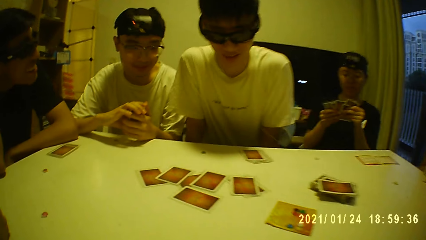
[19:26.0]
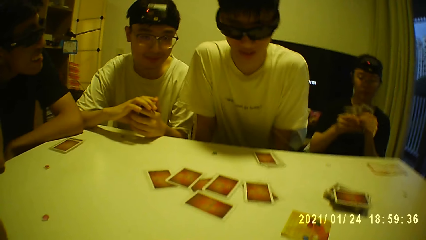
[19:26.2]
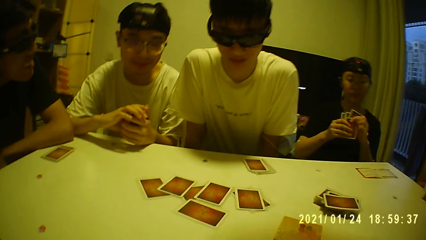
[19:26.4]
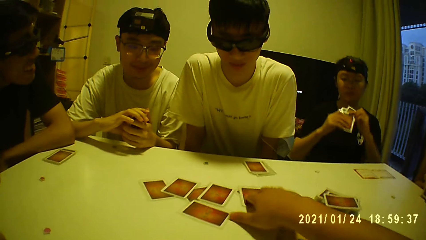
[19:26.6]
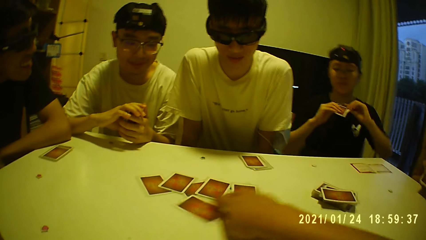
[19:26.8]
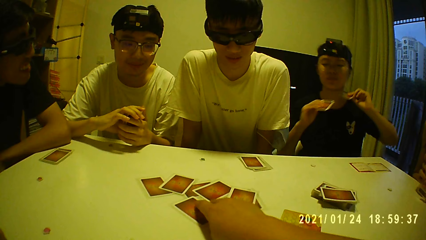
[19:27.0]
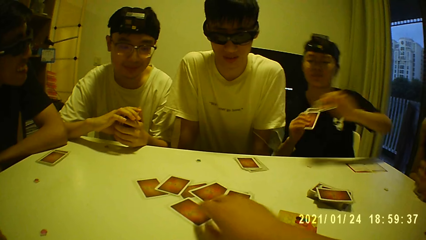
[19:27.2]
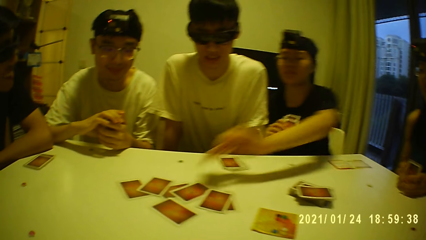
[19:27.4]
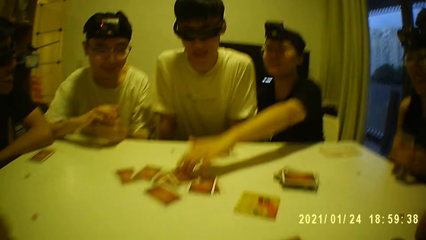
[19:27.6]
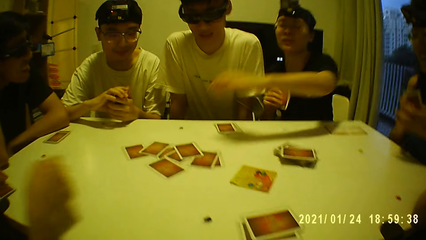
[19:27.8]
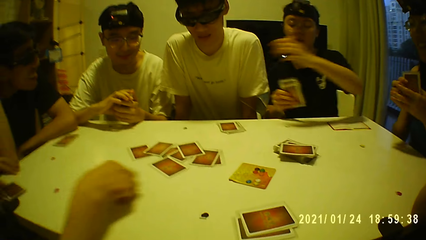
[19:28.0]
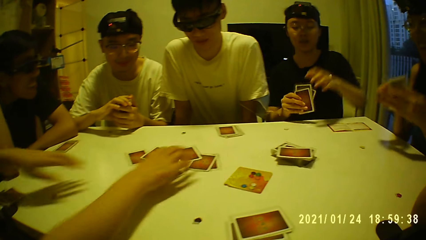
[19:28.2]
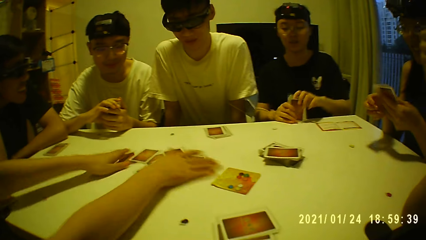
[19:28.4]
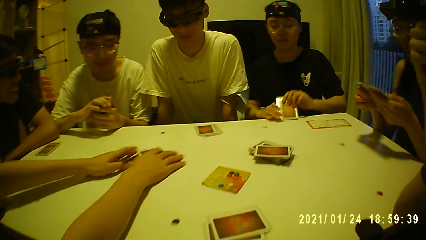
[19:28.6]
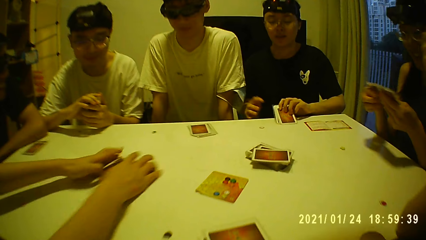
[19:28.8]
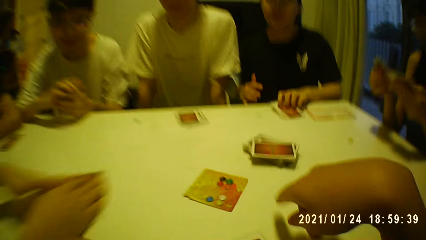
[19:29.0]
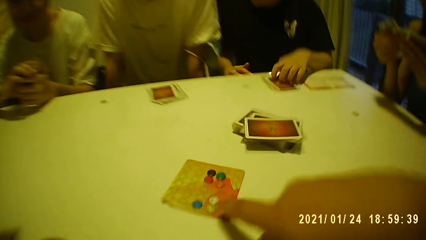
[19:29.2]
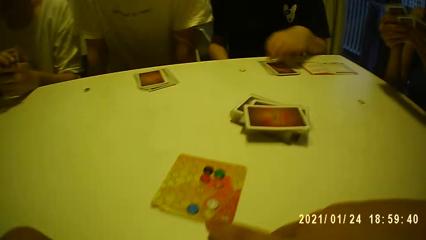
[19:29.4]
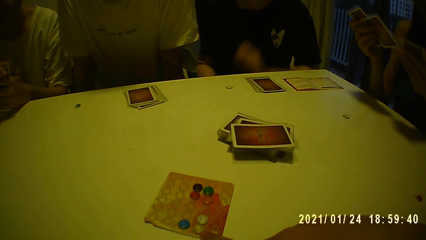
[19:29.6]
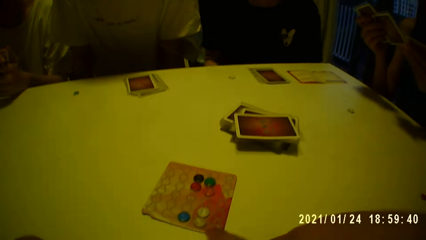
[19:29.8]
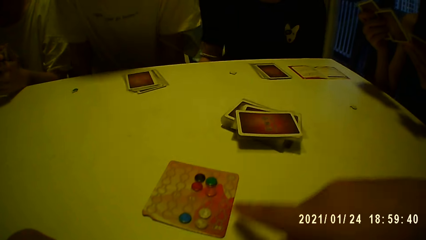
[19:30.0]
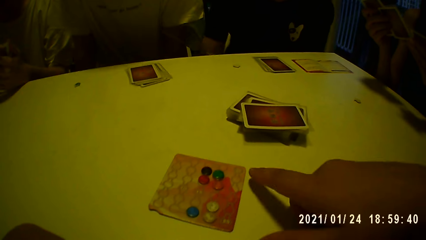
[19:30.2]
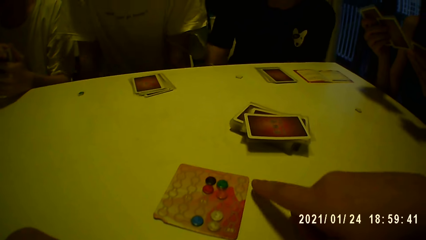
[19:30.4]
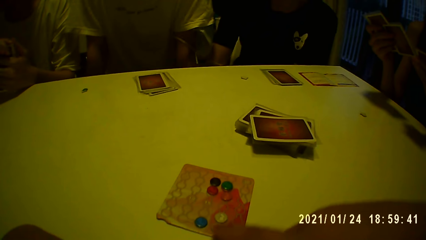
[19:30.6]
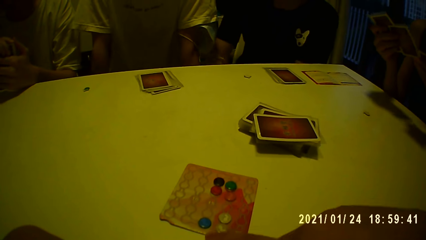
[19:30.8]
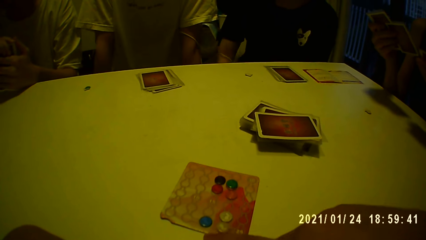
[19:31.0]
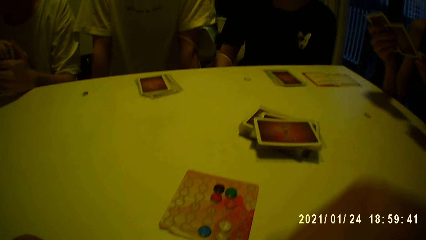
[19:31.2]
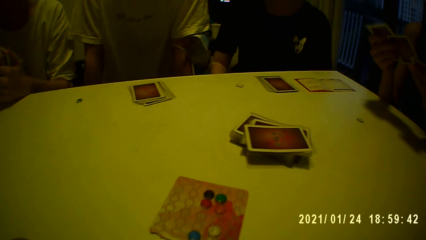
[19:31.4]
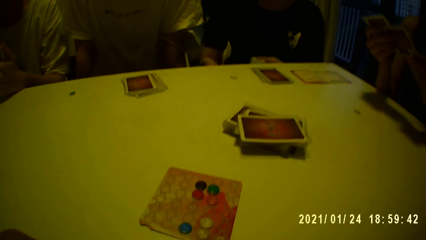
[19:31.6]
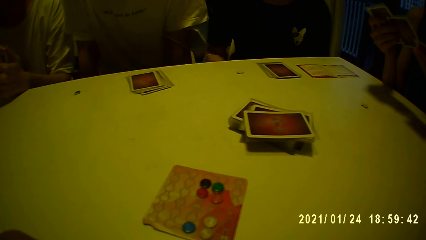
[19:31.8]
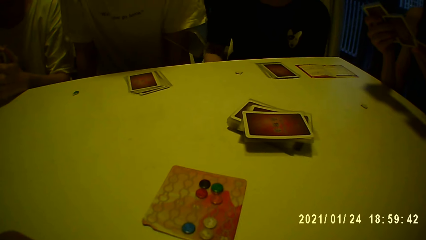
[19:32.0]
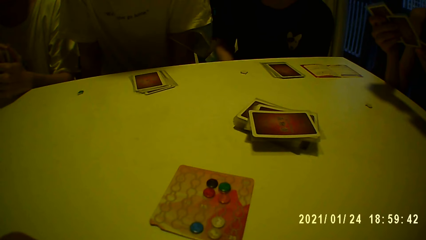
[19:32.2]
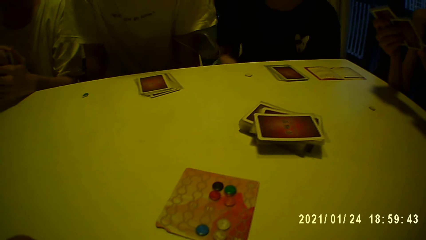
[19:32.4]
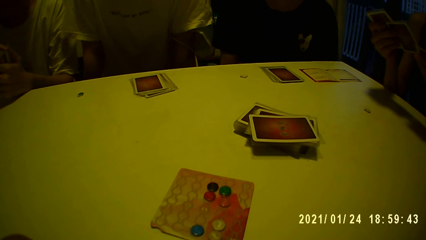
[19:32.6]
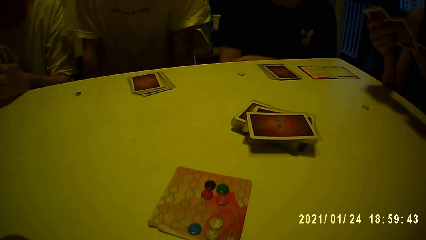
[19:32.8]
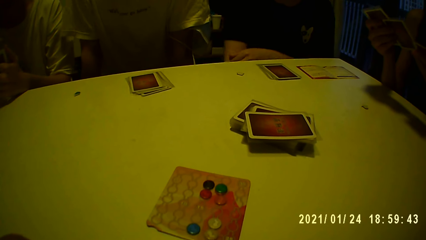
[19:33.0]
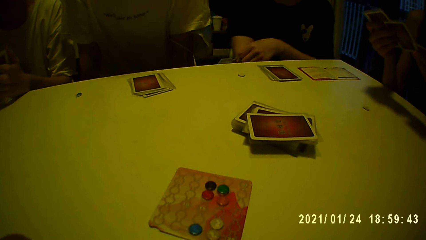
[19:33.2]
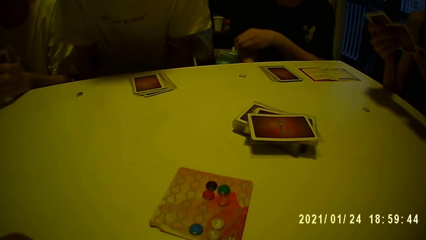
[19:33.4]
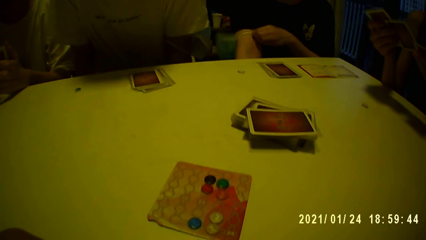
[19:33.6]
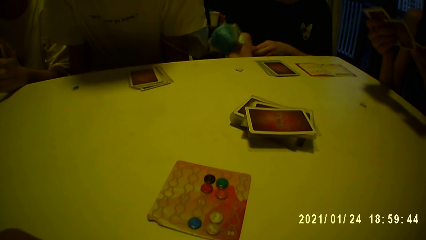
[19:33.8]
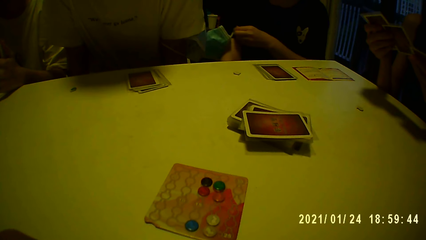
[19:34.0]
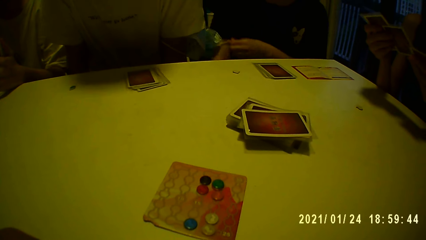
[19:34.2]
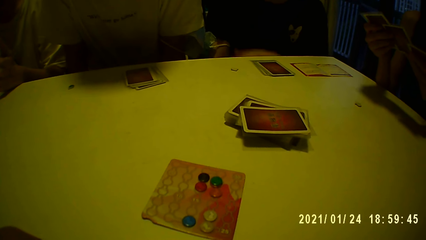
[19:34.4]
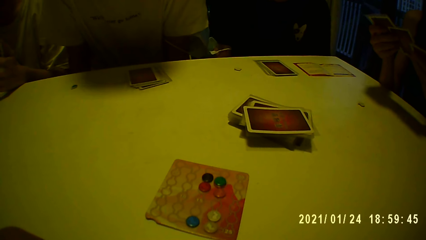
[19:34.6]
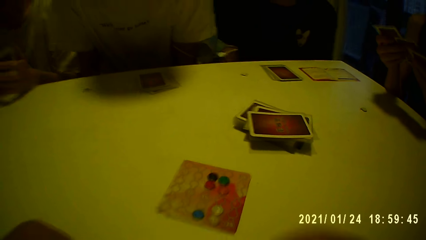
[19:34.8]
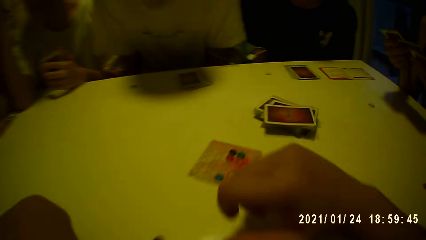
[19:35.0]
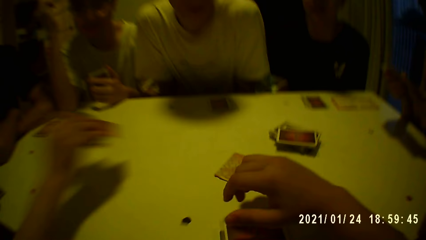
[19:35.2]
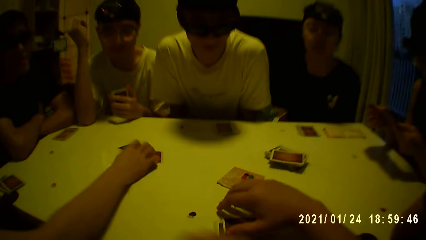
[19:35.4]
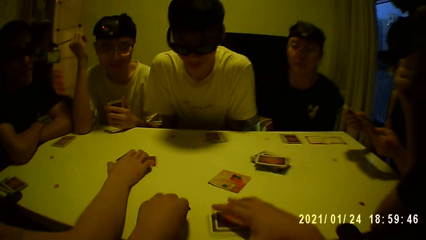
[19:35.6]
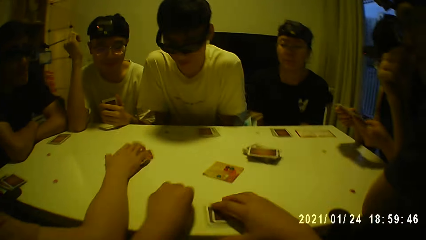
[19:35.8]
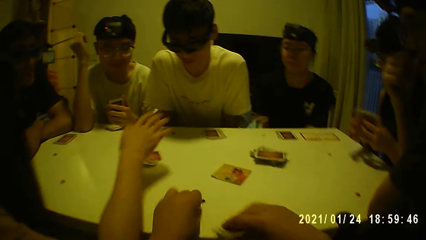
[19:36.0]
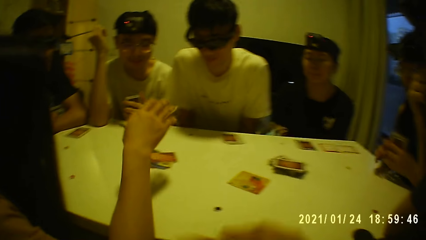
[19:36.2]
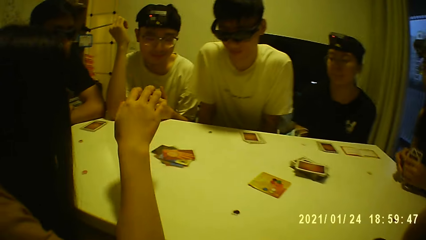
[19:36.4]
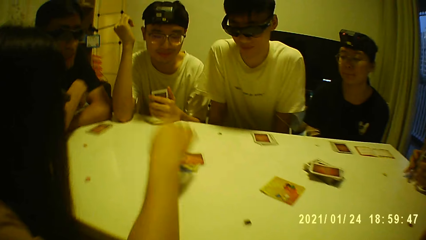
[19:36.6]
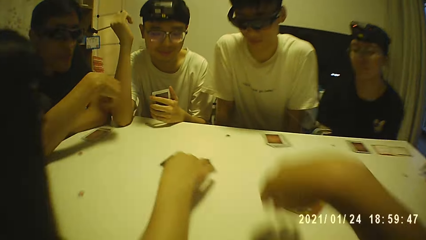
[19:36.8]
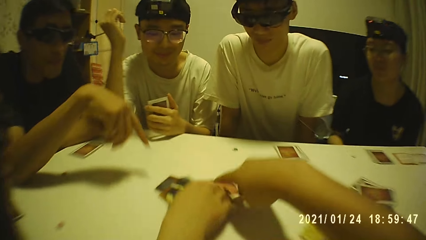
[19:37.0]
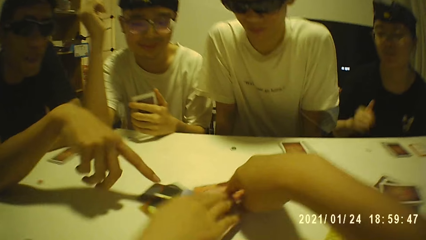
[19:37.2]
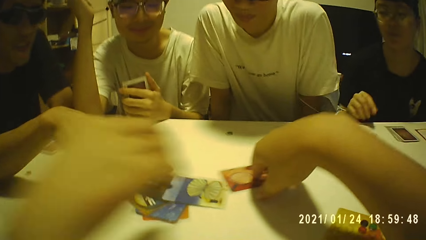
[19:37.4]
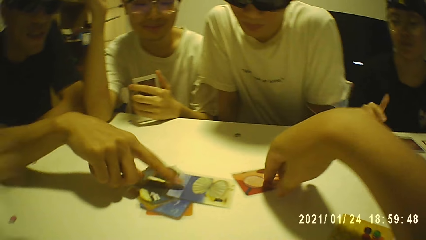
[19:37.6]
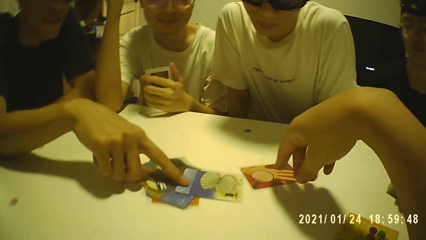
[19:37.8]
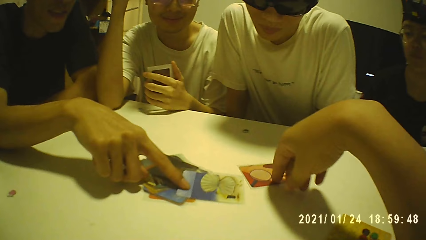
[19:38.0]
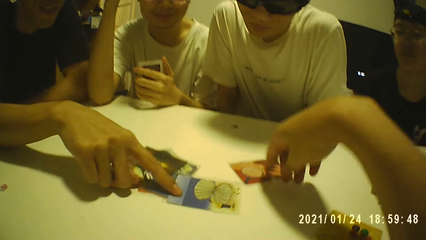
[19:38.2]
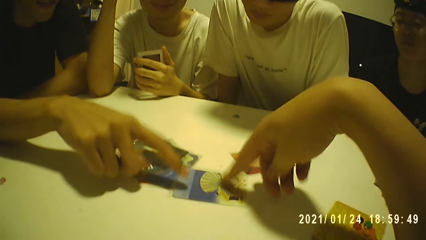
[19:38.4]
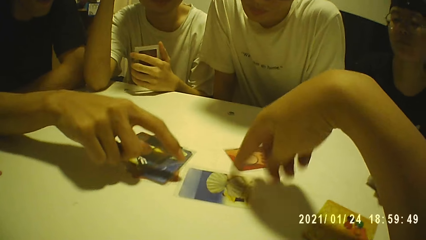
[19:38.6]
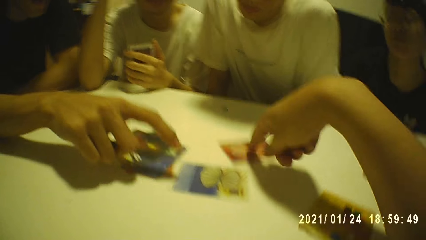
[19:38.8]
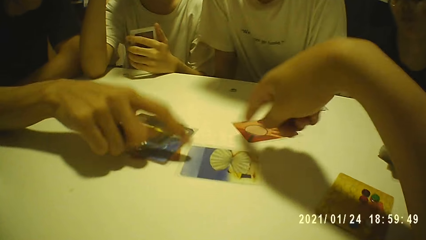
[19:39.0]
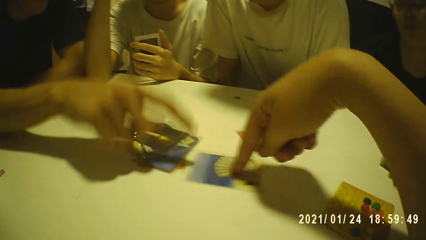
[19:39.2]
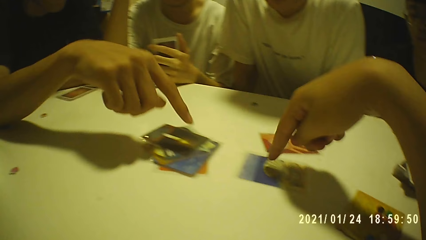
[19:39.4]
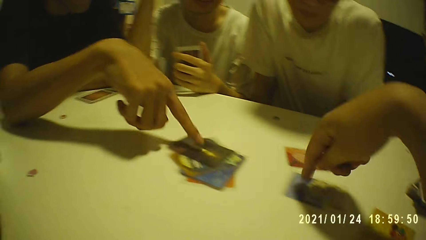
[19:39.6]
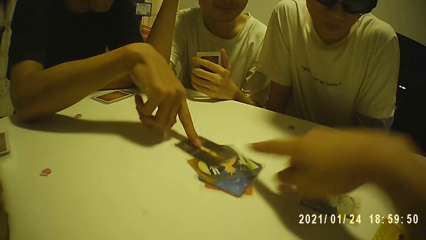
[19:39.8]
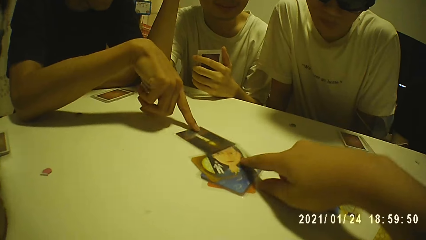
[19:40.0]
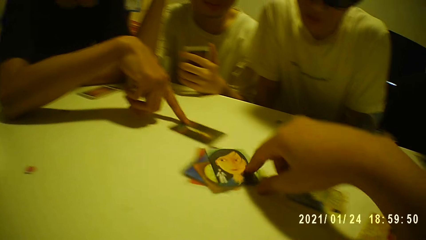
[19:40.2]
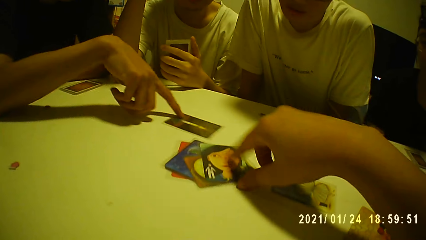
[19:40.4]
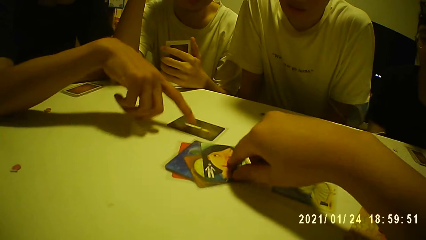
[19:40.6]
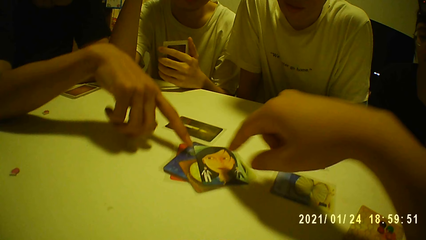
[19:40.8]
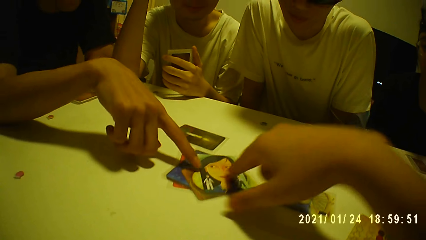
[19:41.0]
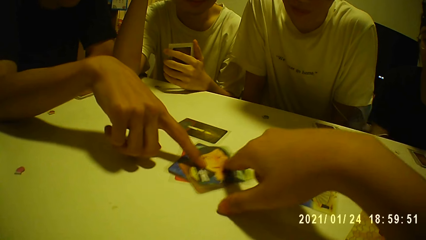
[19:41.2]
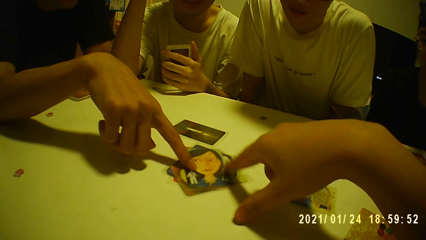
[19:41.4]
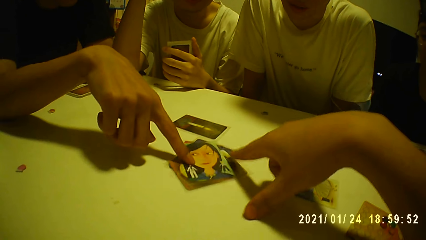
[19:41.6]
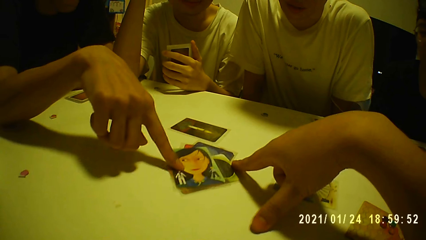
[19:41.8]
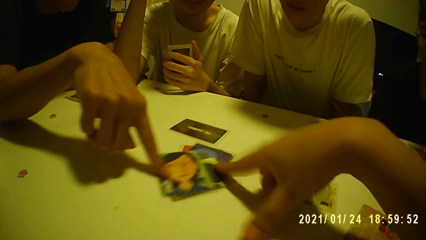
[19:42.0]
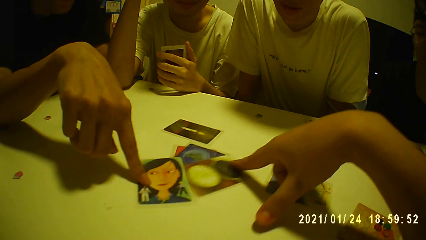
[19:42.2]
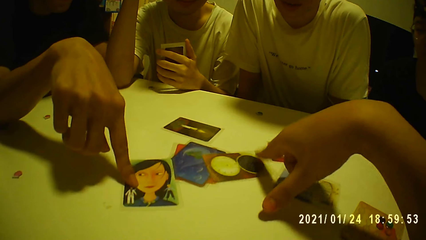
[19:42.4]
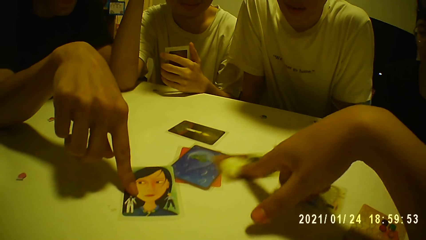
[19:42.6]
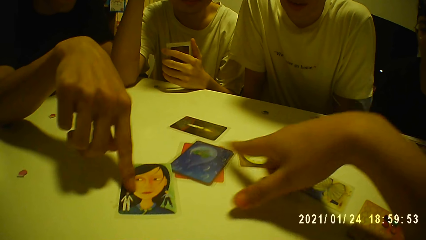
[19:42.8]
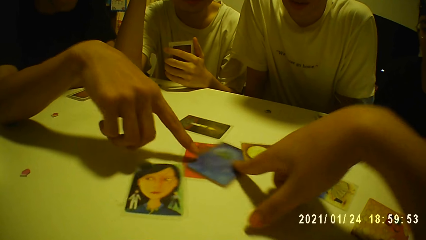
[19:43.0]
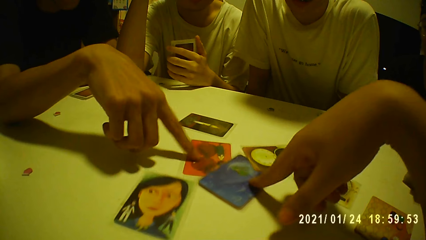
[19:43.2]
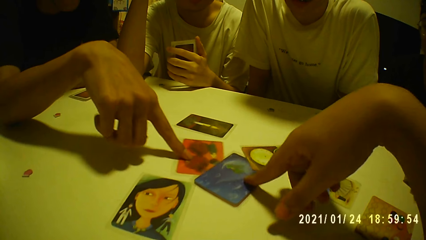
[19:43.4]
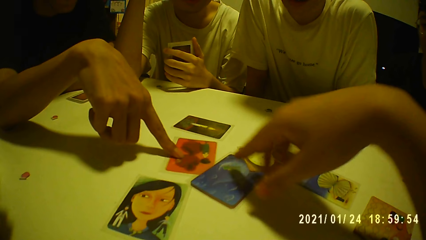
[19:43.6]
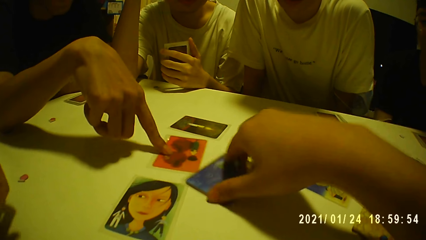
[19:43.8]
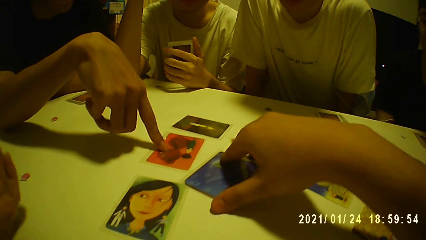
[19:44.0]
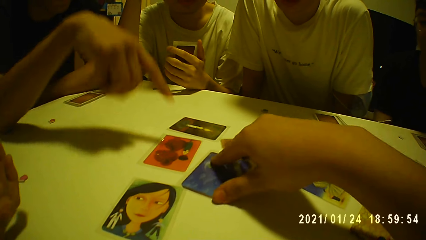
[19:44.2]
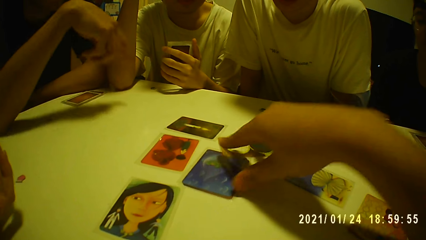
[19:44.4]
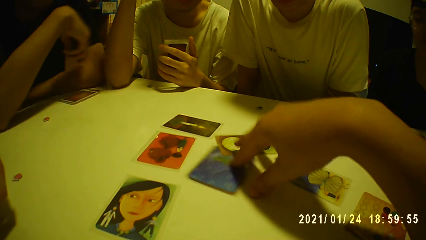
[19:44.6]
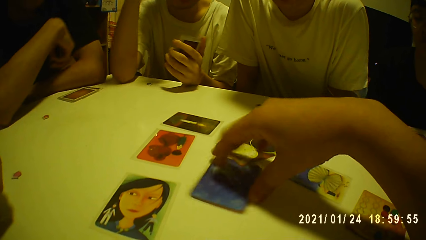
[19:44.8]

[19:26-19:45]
The camera wearer touches a card on the table with his right hand. A man touches a card on the table with his right hand. Another man picks the cards from the table with both hands. The second man drops a card on the table with his right hand. The camera wearer picks a card on the table with his right hand. He touches a card on the table with his right hand. He and two other men spread the cards. A third man touches a card on the table with his right hand. The camera wearer touches a card on the table with his right hand. The third man adjusts a card on the table with his right hand. The camera wearer adjusts a card on the table with his right hand.
